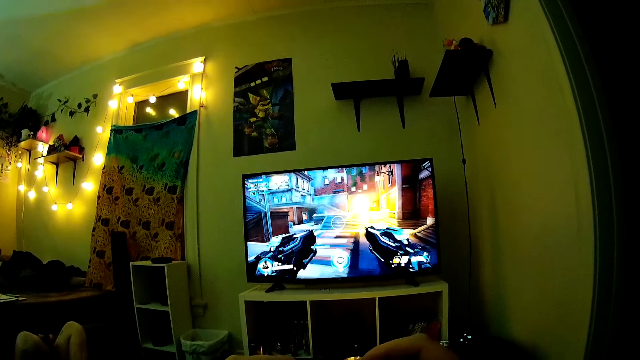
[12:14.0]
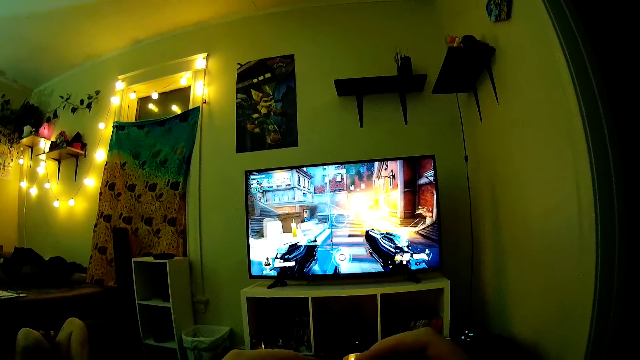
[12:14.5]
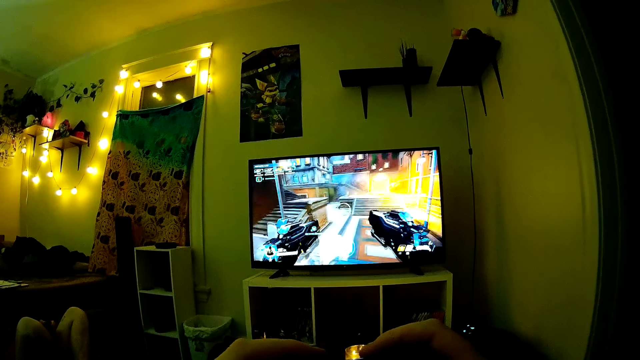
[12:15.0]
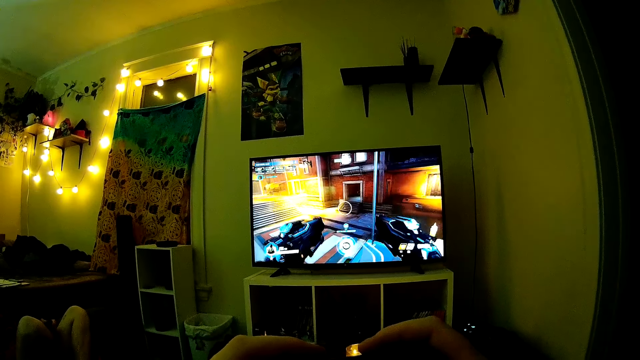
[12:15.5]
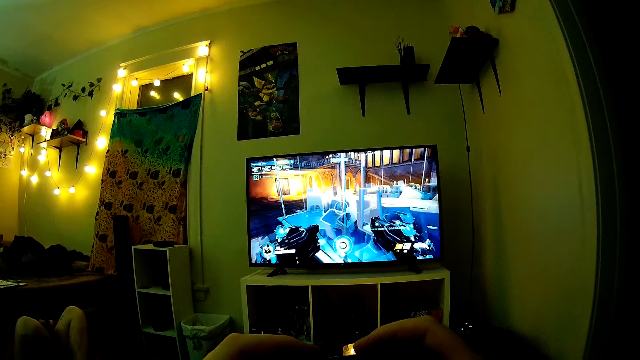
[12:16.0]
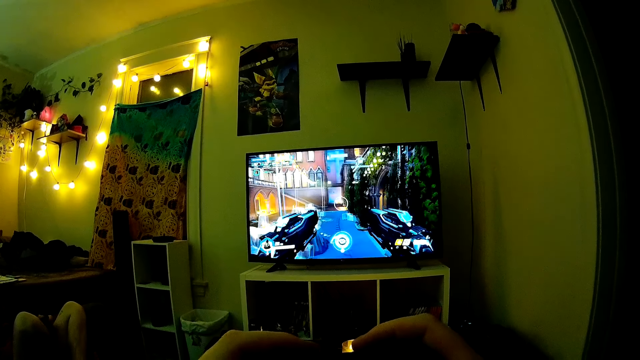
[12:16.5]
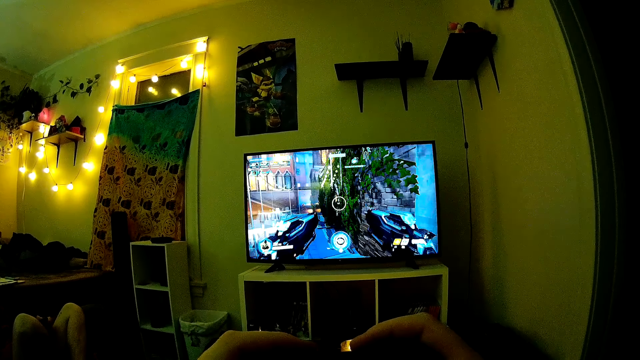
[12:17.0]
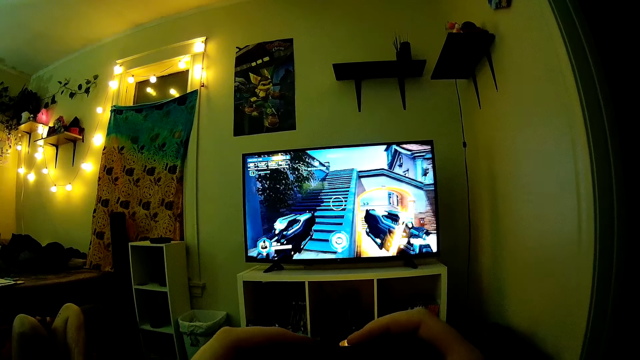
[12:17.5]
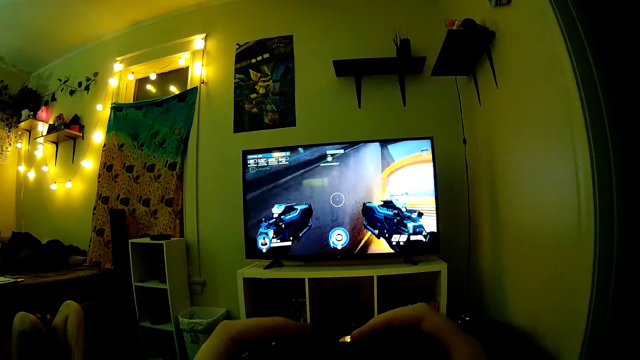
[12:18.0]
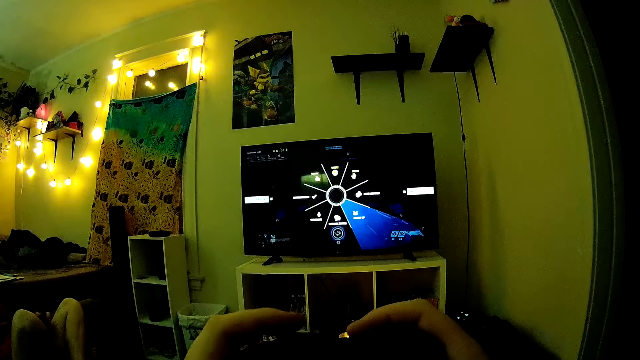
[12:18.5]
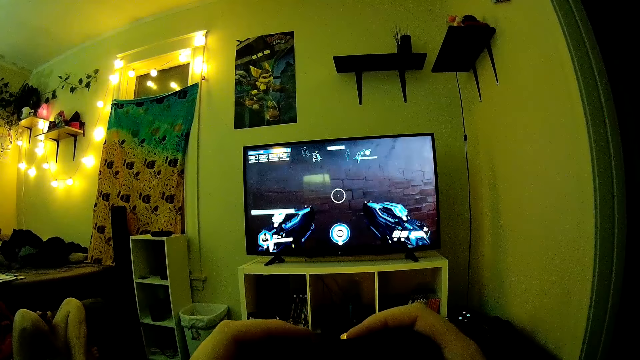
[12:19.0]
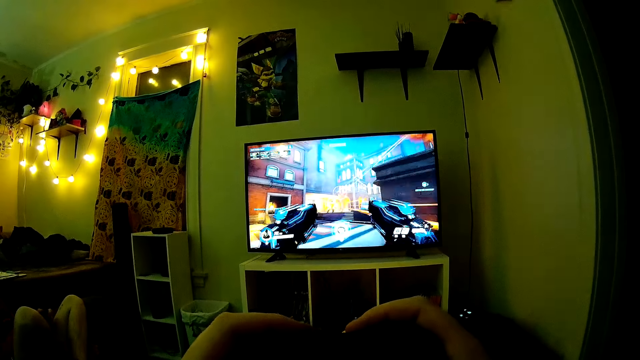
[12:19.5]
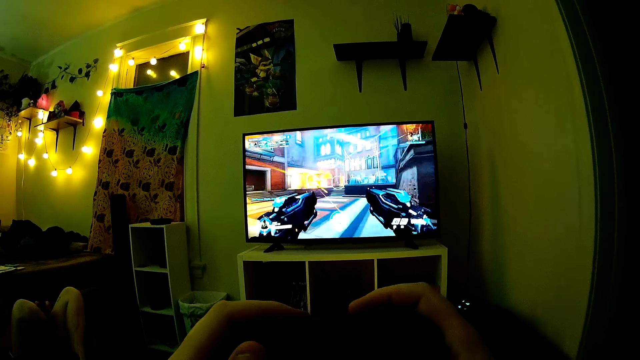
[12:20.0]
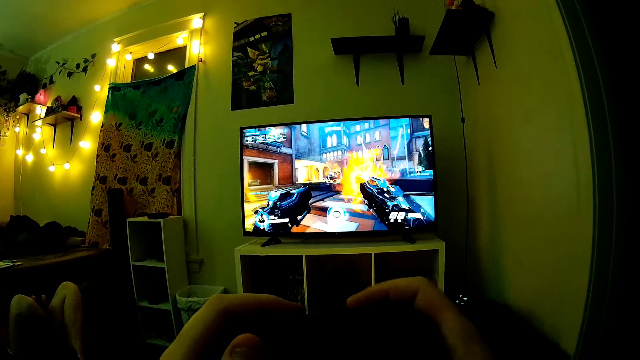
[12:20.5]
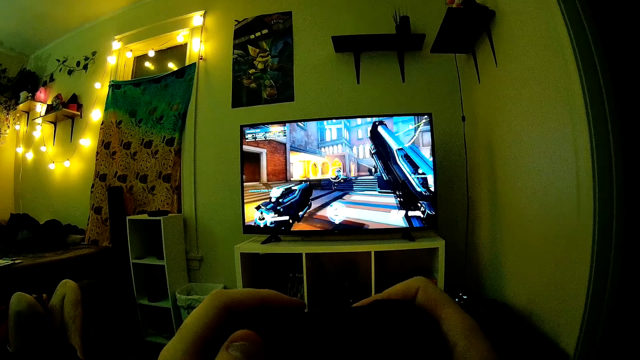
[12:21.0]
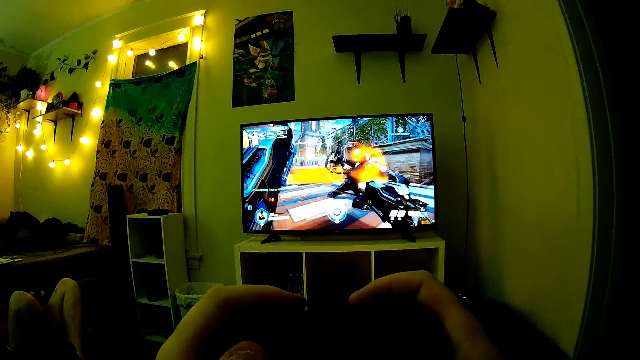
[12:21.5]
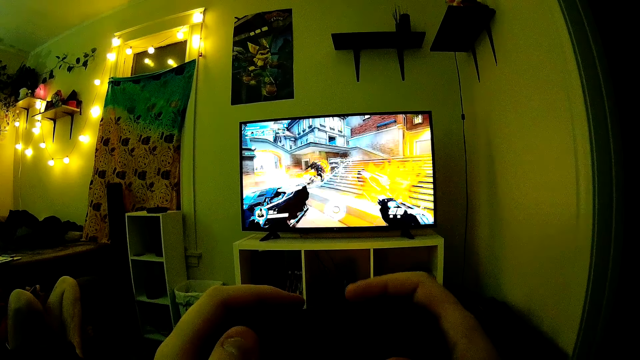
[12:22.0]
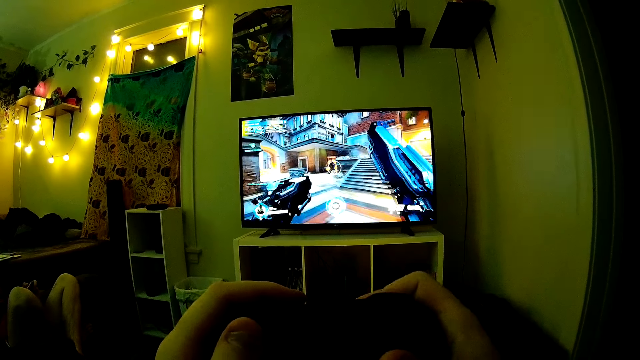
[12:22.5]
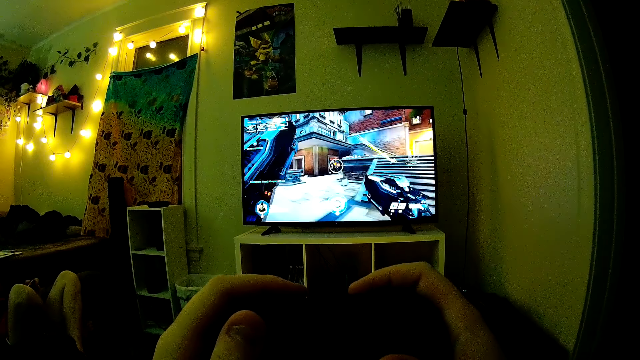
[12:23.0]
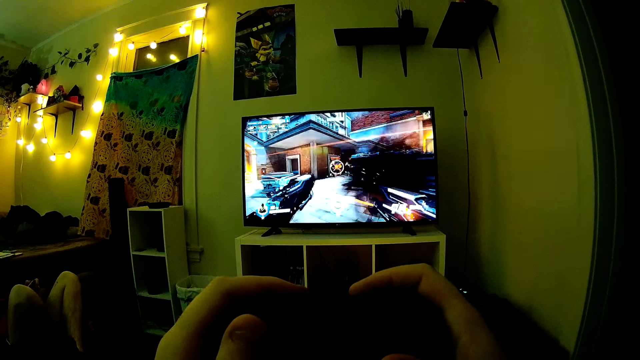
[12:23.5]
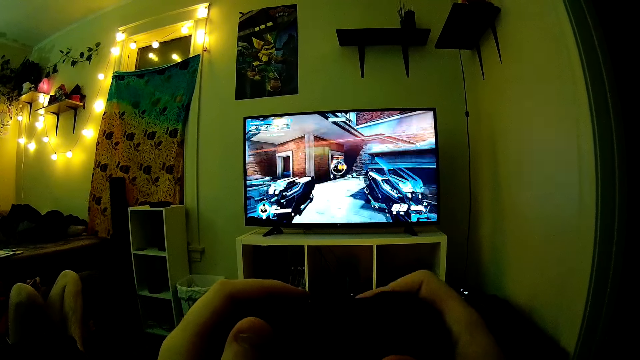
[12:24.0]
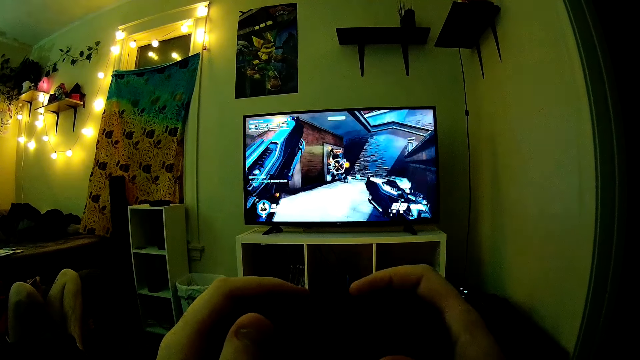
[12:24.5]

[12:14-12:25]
The camera wearer looks at the television. They press a button with the right hand.

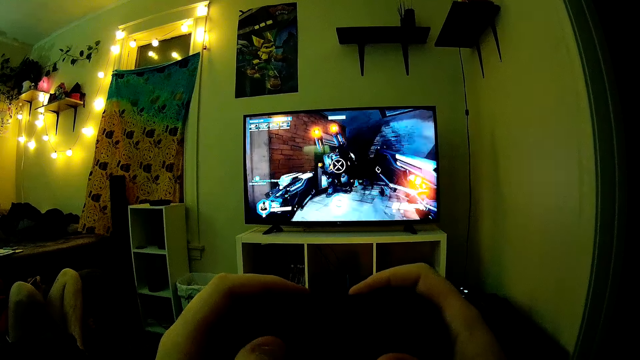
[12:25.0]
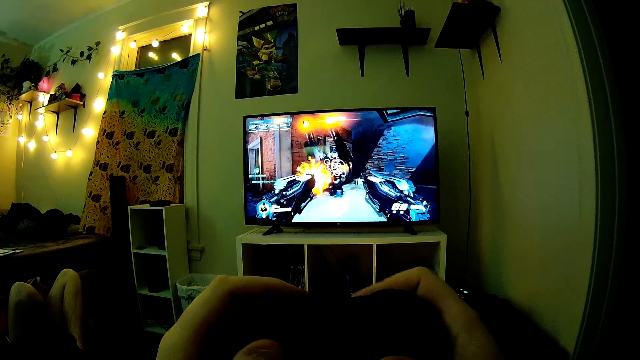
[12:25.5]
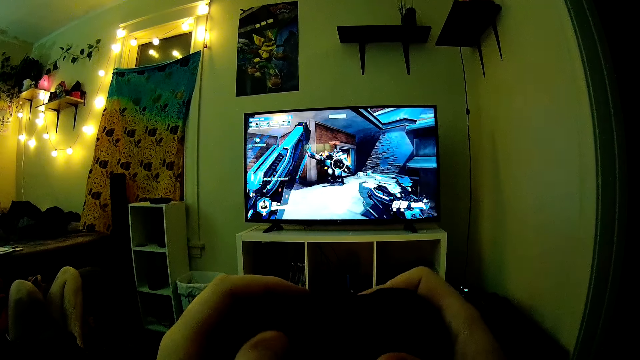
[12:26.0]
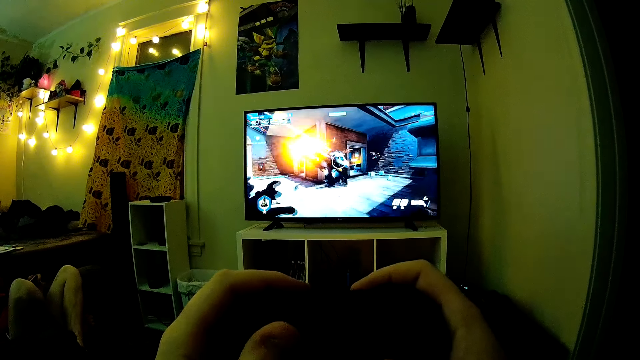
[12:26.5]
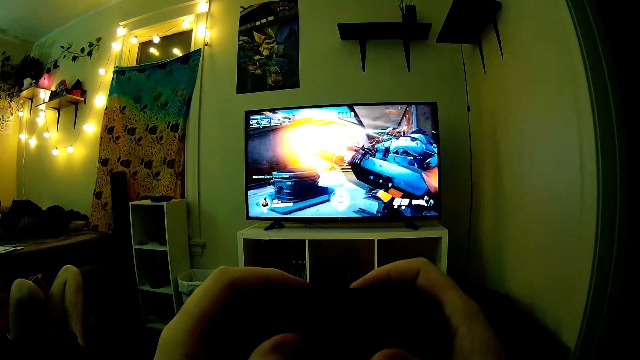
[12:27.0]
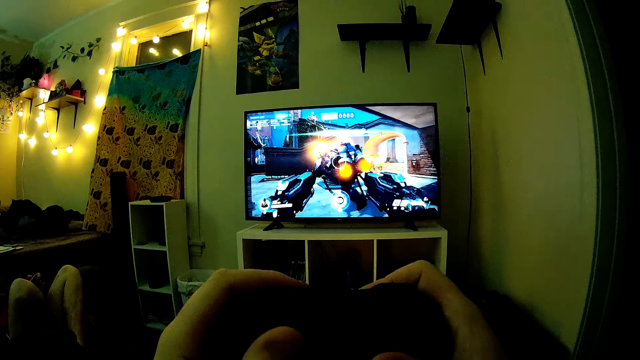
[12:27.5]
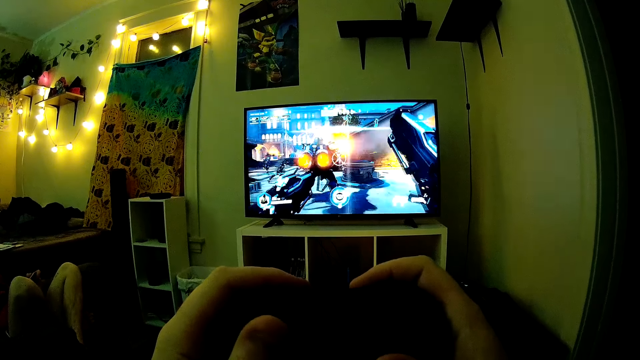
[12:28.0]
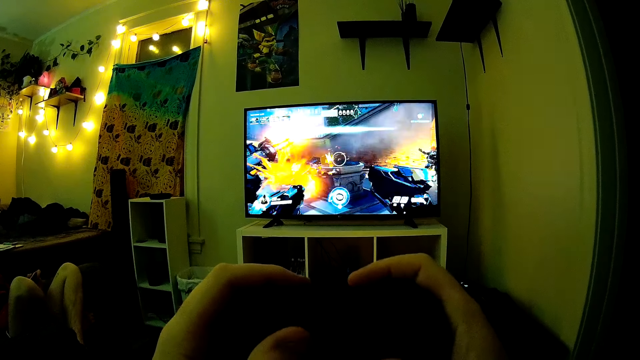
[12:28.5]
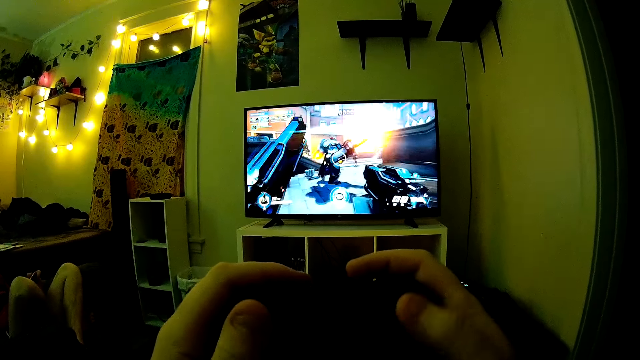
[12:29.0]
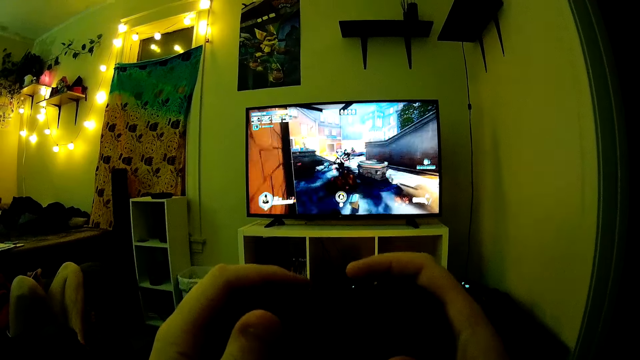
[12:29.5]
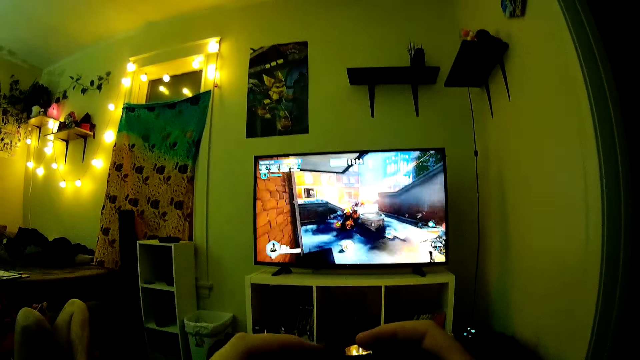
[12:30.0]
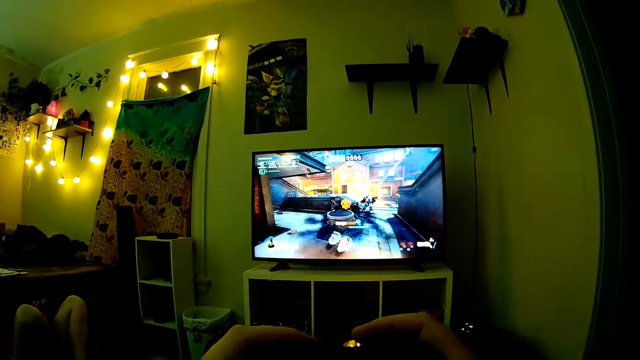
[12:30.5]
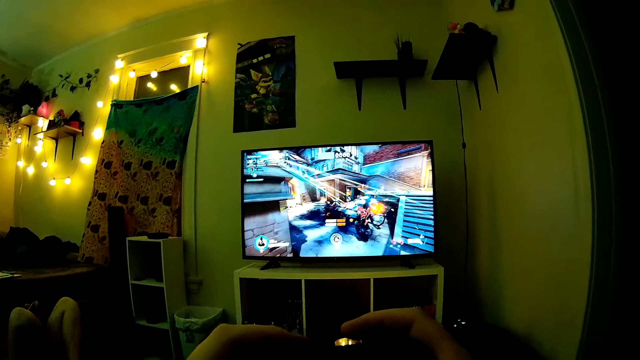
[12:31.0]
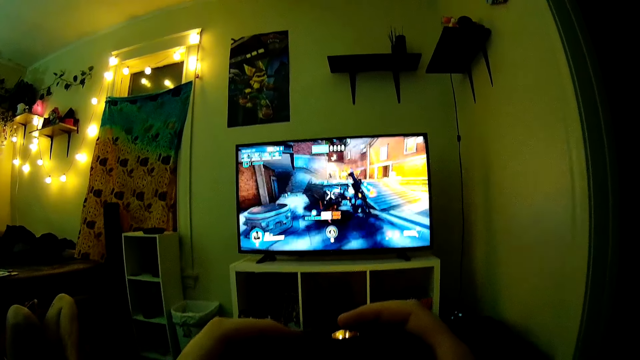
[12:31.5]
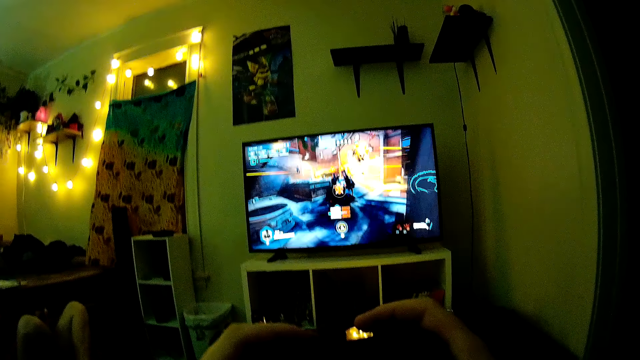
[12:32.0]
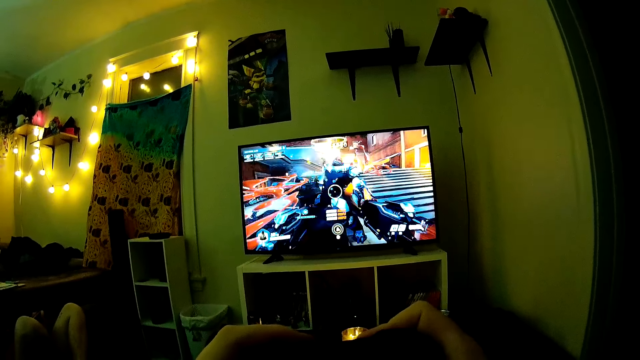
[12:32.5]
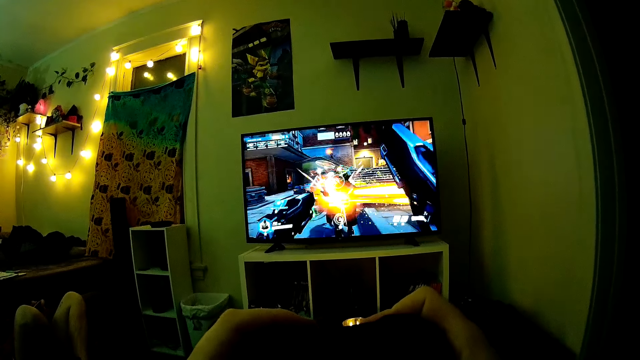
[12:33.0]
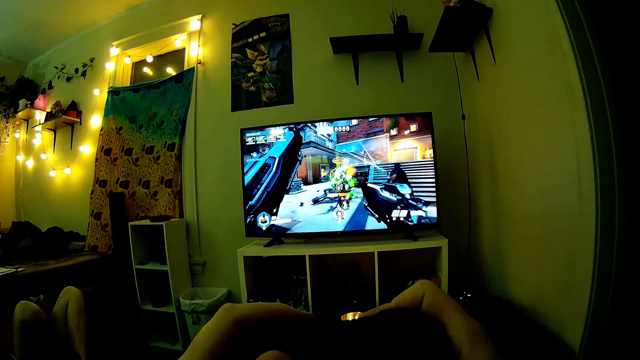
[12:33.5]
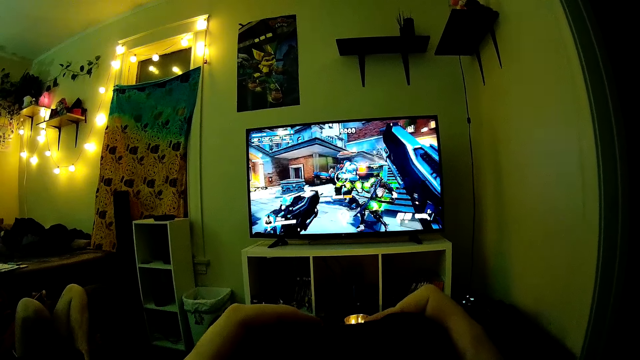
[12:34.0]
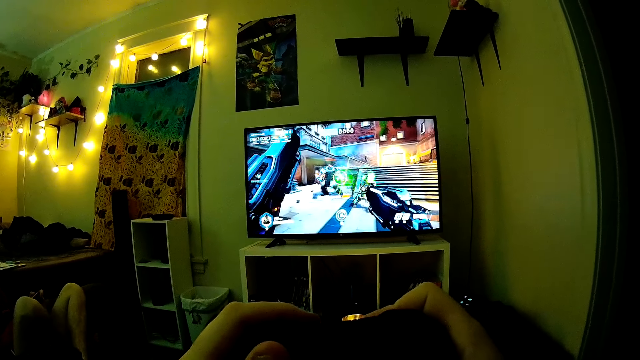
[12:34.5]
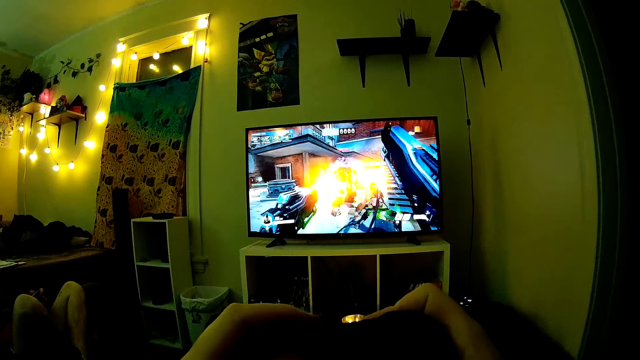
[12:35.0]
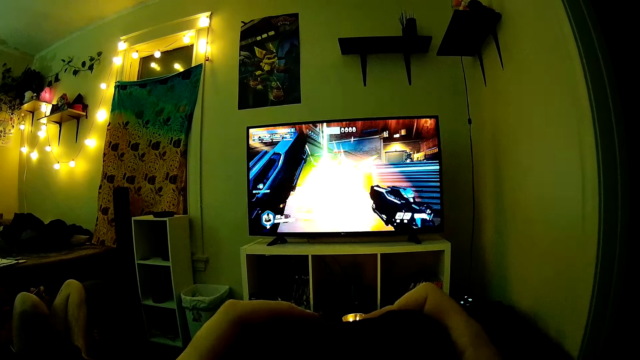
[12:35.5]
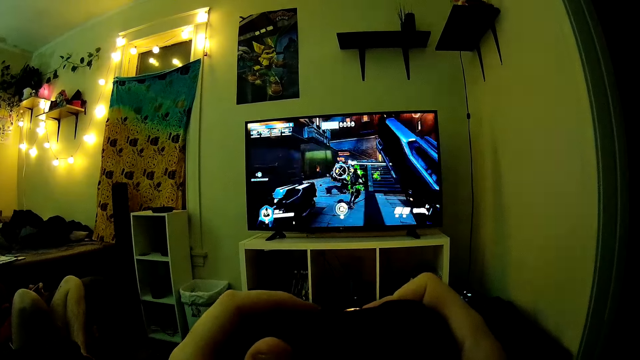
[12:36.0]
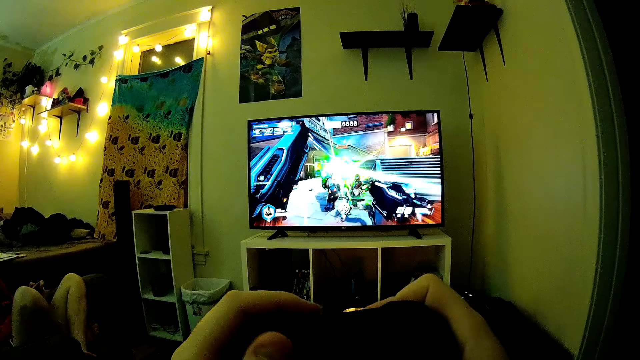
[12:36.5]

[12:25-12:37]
The camera wearer presses a button with the left hand. They press a button with the right hand. They press a button with the left hand. They press a button with the right hand. They look at the television.
